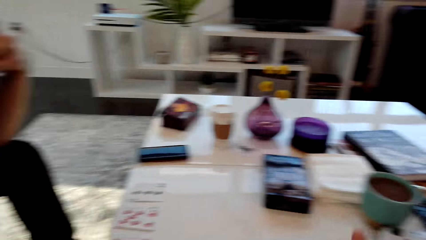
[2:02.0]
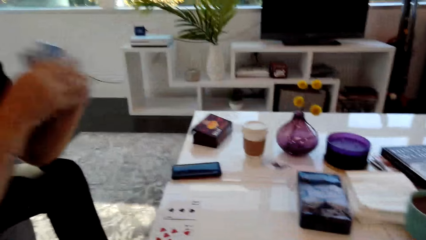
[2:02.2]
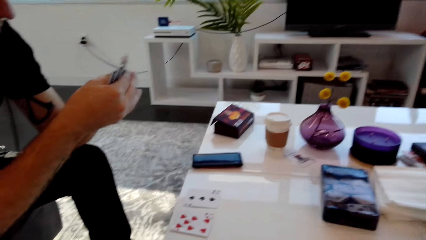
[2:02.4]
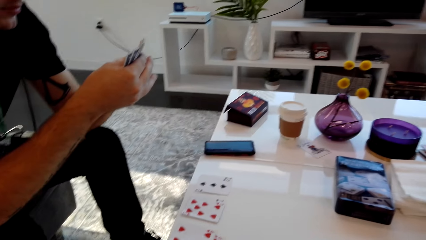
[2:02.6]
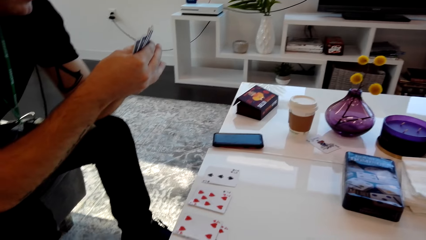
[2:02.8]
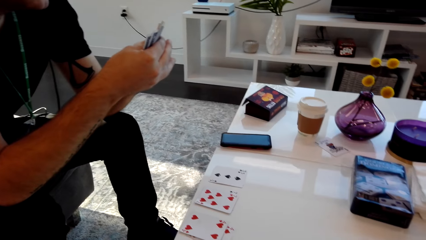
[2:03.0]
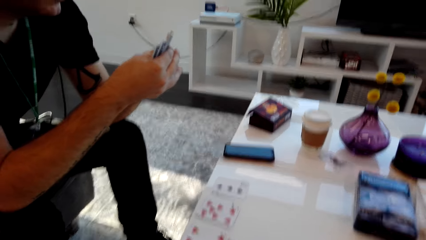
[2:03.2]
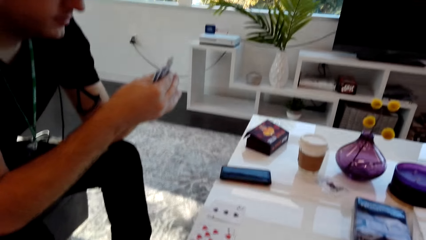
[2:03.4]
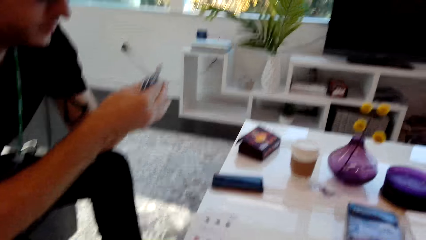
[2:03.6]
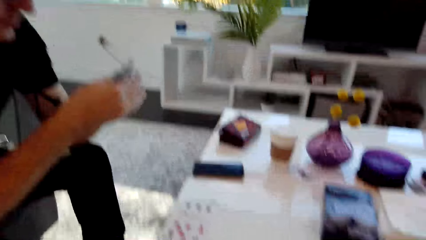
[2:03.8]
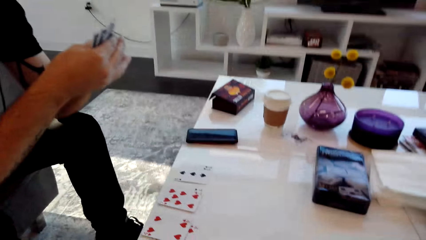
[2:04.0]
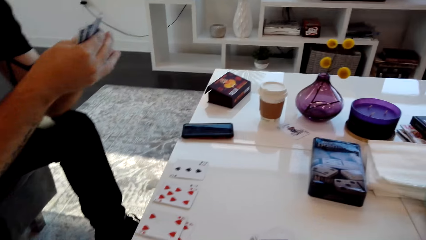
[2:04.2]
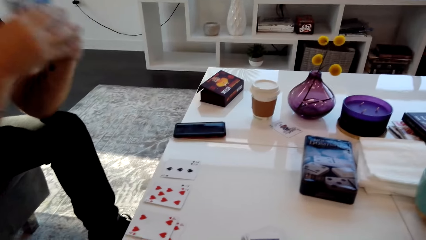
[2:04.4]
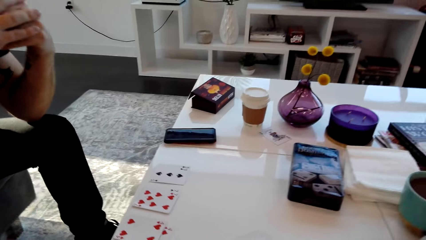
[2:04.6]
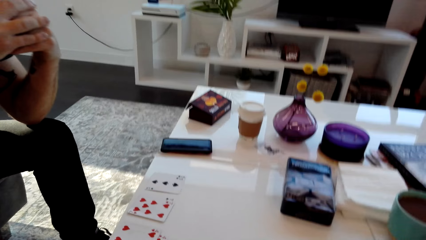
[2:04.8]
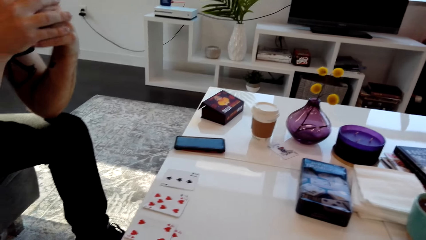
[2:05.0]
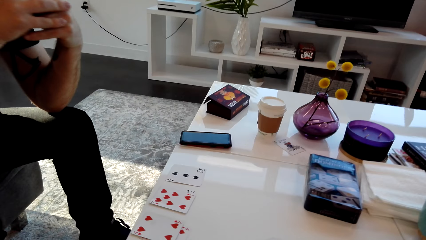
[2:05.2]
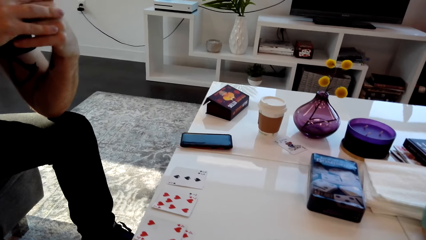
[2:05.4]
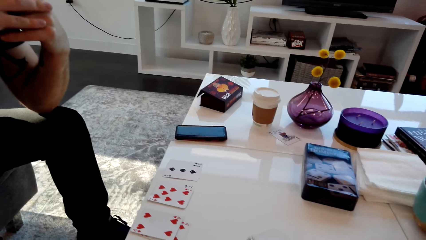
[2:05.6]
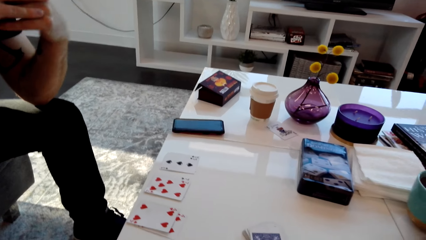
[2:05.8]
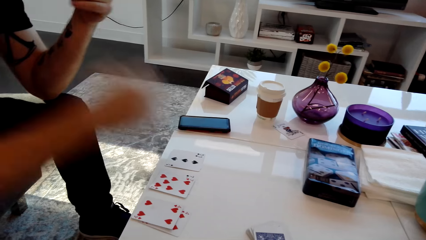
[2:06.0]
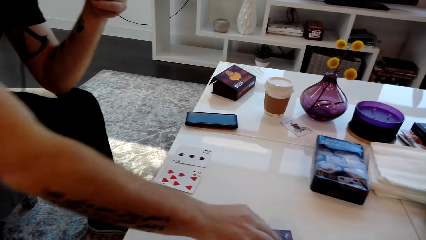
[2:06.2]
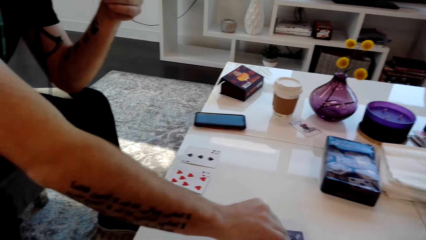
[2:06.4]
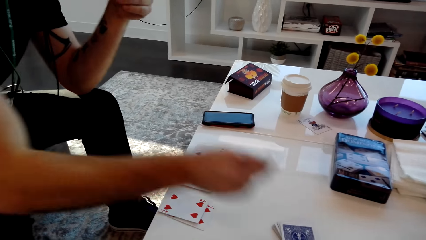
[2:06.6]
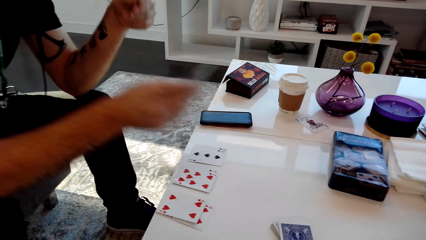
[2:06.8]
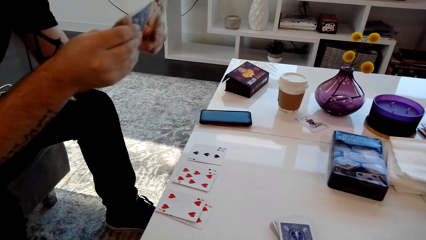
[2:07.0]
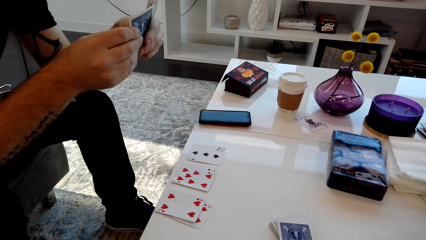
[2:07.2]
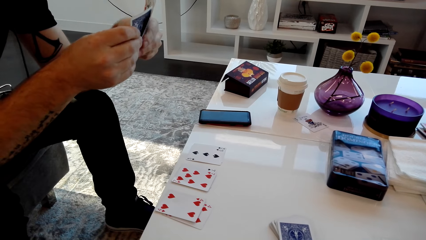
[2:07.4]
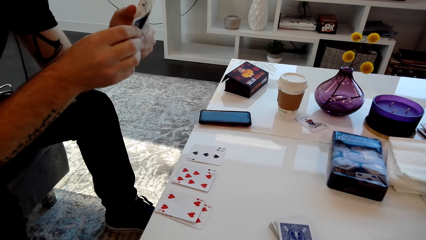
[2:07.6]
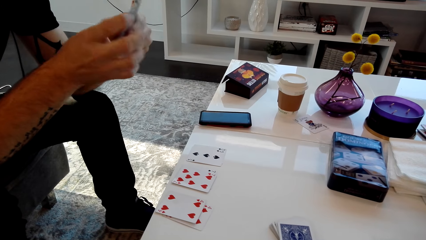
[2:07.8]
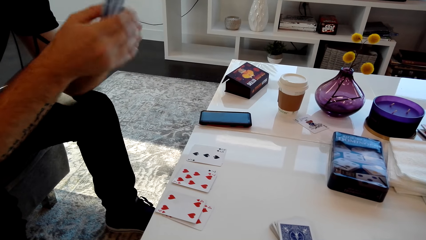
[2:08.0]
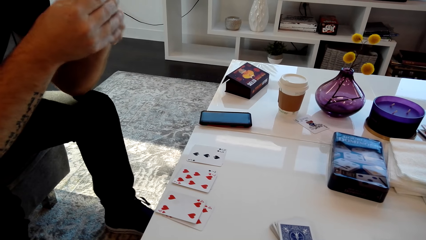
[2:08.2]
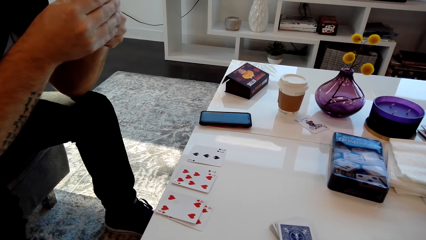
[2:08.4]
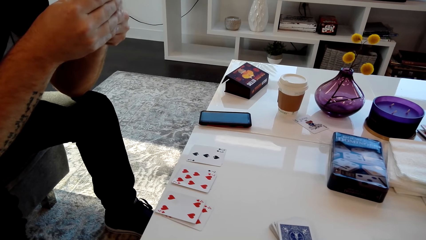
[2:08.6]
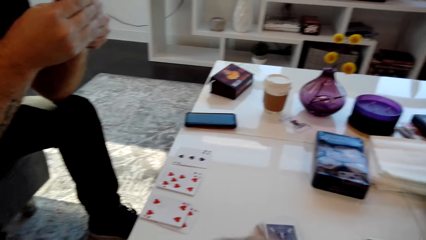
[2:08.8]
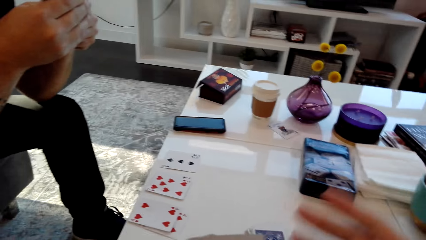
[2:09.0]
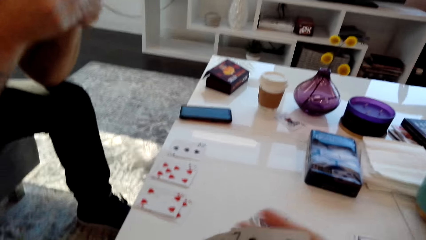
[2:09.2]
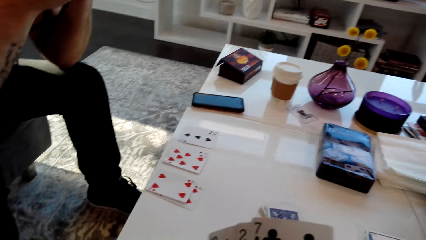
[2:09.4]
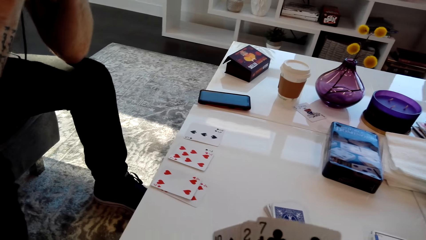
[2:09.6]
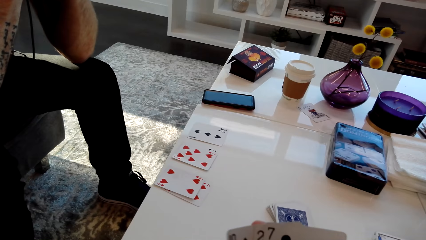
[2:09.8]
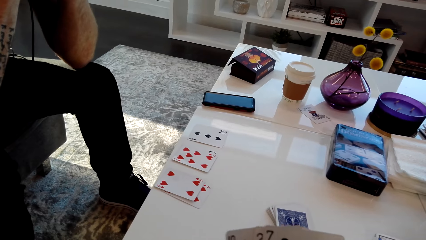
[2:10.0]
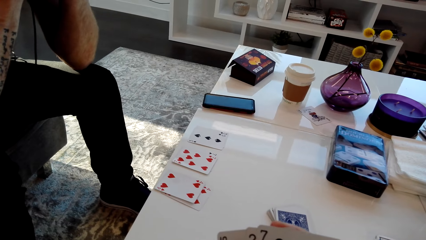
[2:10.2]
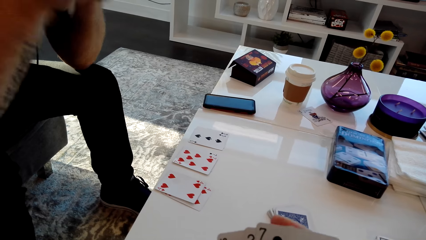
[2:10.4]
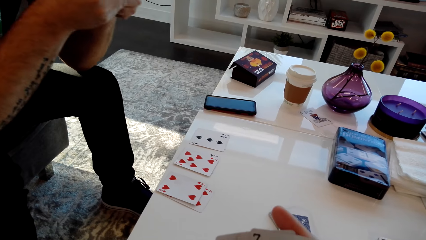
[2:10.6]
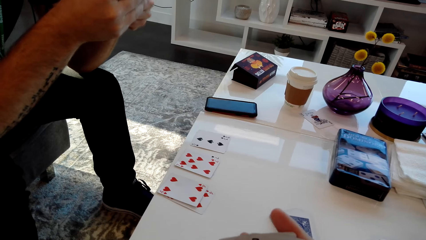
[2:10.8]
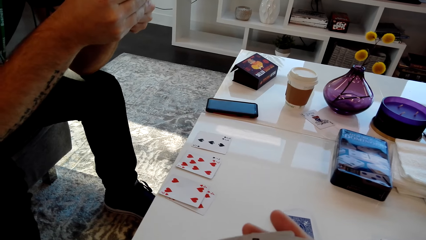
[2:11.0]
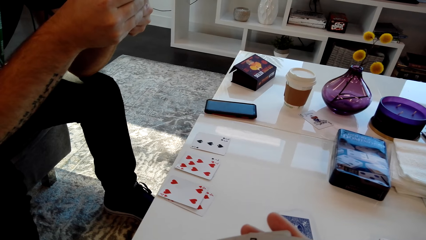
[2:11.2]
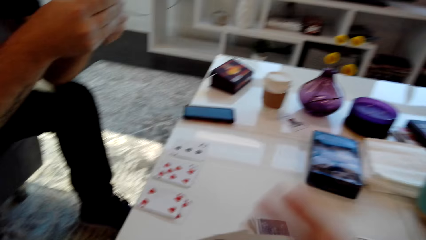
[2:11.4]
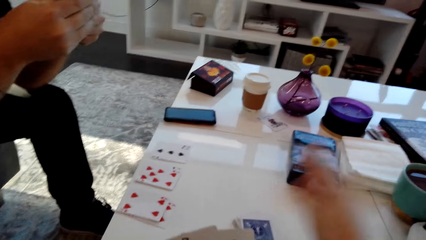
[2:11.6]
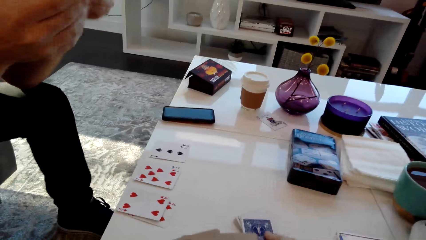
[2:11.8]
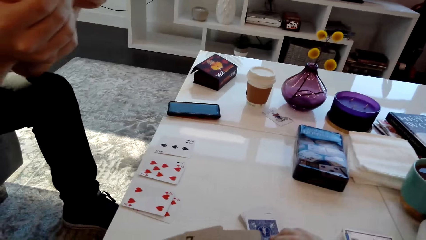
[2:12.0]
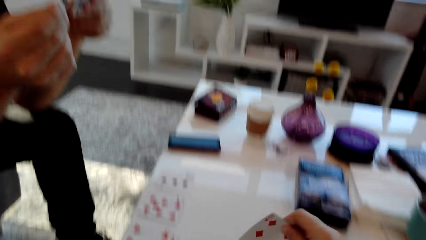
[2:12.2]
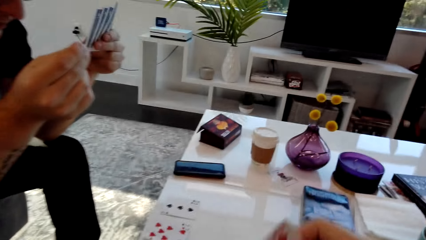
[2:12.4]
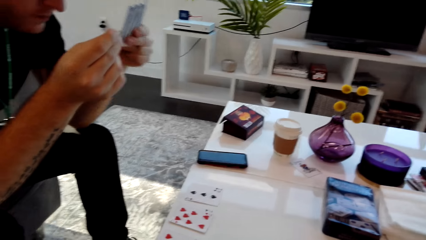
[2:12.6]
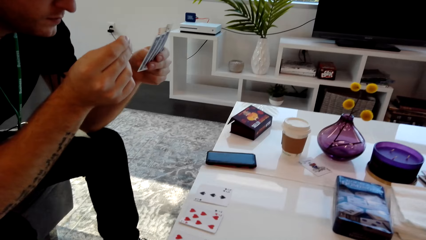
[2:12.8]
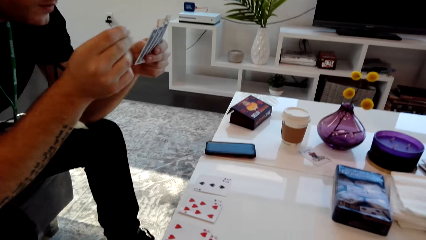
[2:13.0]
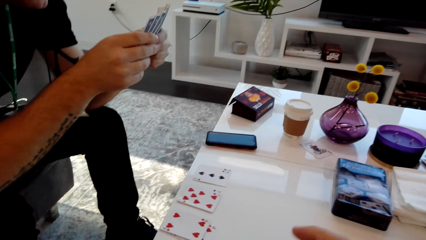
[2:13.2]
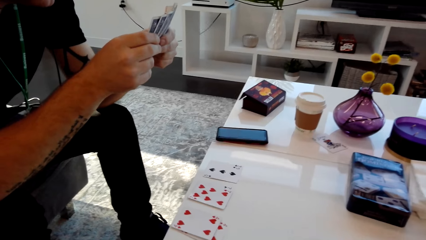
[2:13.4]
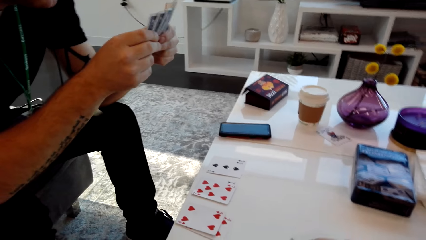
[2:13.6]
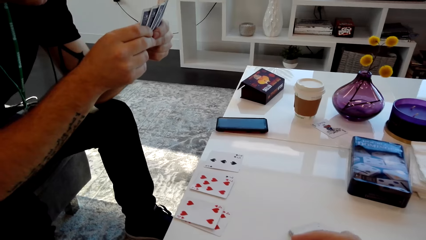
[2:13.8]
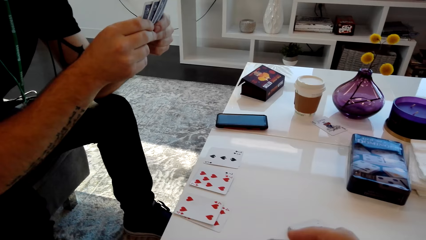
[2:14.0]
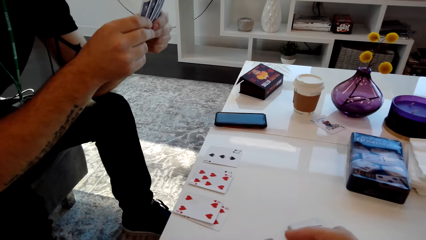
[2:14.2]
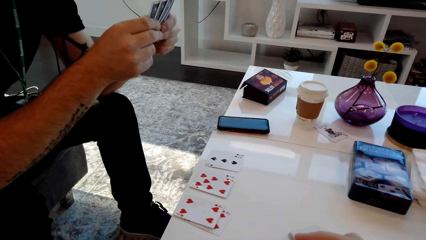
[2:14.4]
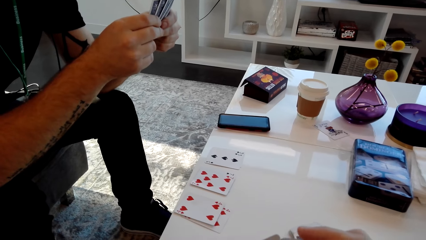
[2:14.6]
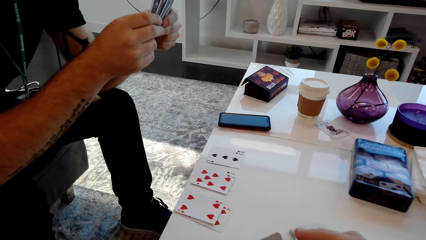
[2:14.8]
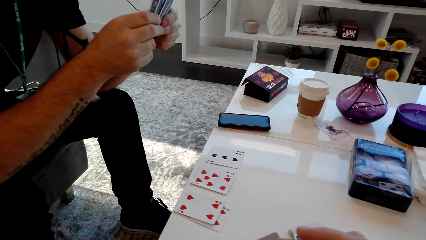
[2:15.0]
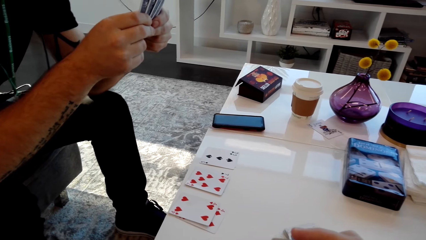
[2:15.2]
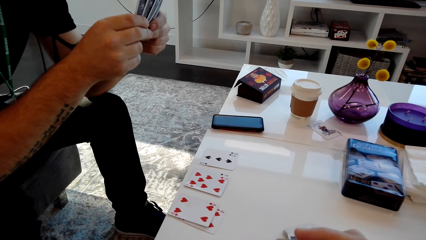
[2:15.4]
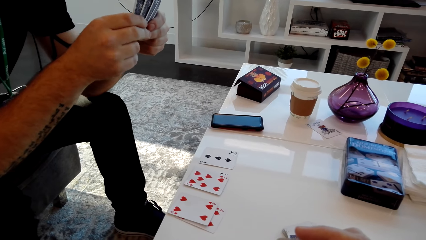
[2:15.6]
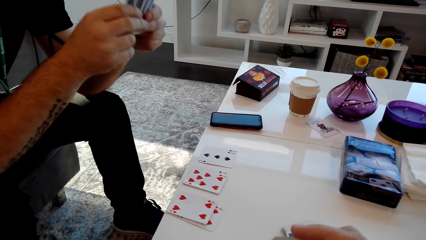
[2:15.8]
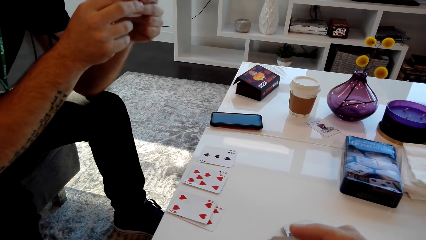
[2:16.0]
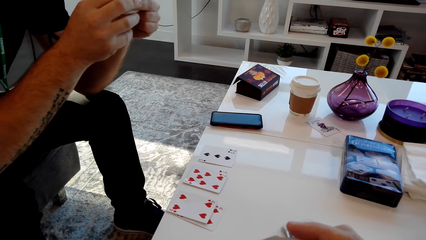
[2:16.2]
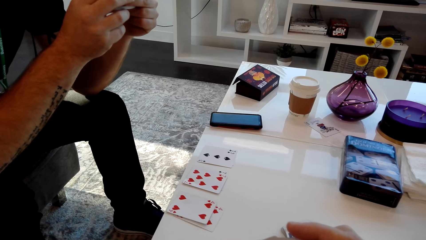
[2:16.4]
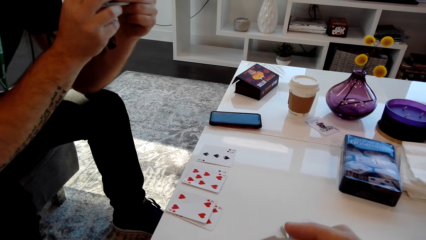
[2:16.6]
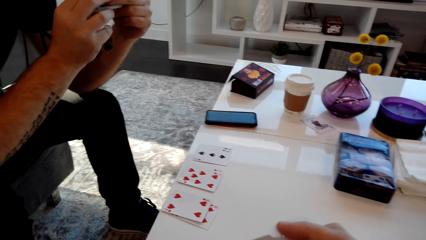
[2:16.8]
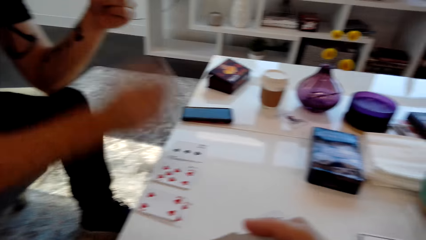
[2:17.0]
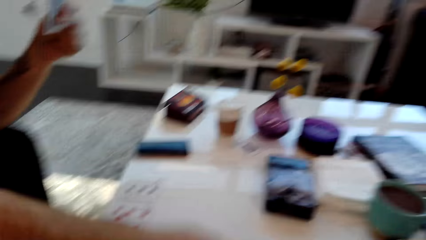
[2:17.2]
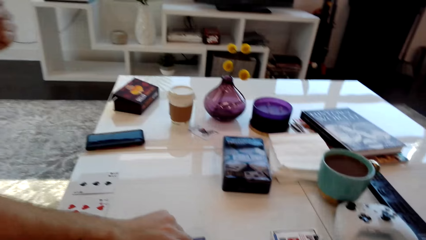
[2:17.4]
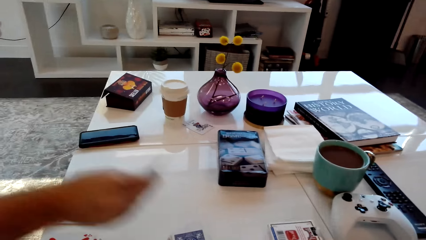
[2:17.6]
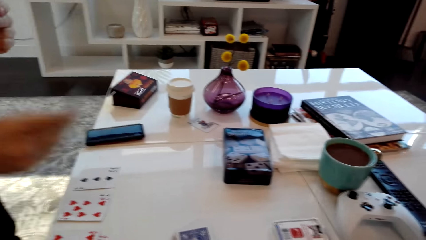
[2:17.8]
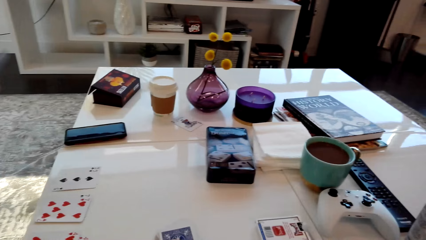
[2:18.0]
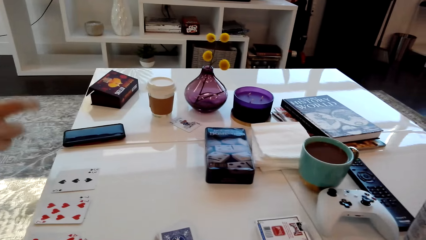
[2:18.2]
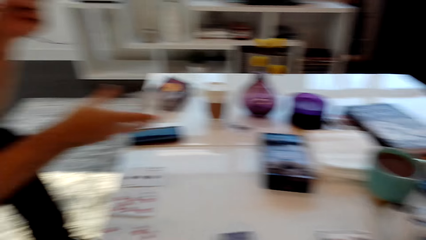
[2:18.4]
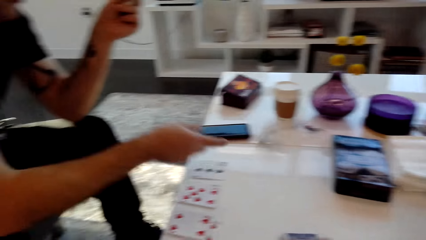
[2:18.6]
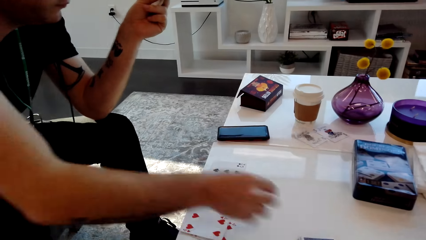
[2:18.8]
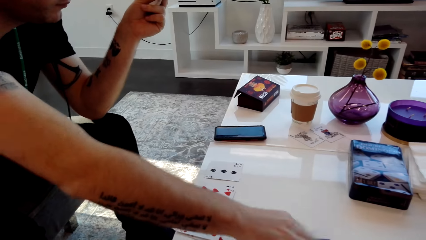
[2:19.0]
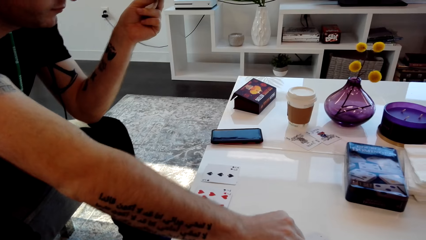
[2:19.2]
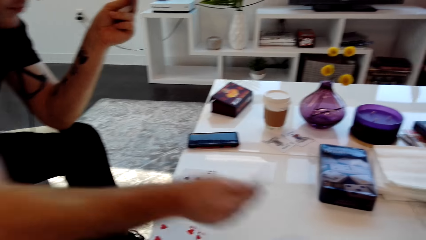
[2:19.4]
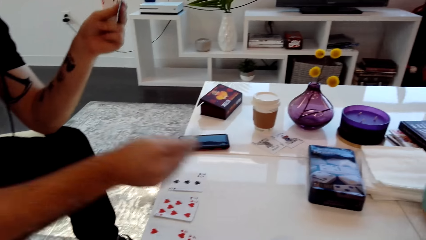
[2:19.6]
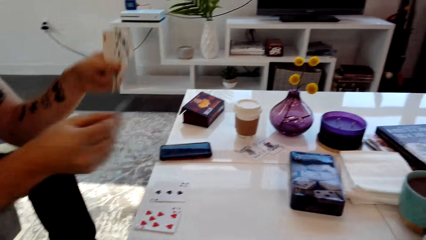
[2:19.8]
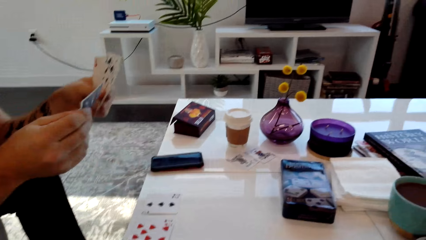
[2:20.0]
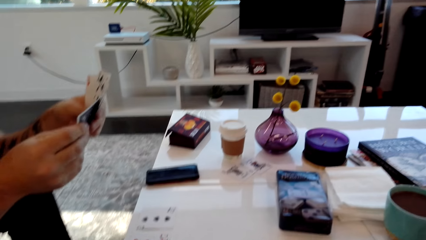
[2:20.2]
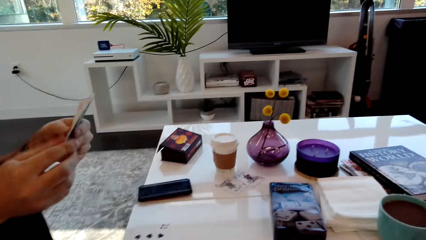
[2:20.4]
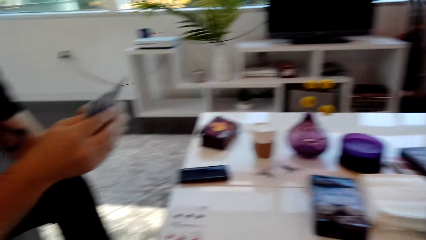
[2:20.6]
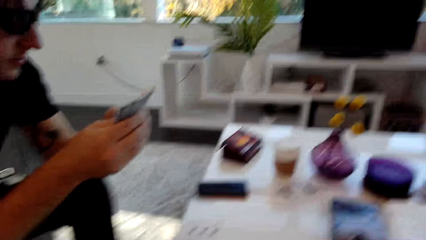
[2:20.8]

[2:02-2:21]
The camera wearer laughs. They speak. A person picks a card from the table. The camera wearer places the cards on the table. They speak. The person speaks. The camera wearer speaks. The person picks a card from the table. The person drops the card, picks a card and speaks.
